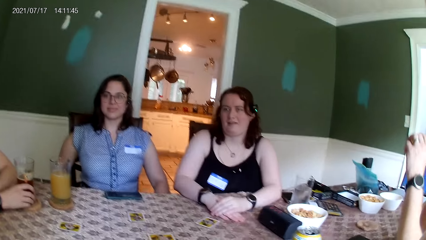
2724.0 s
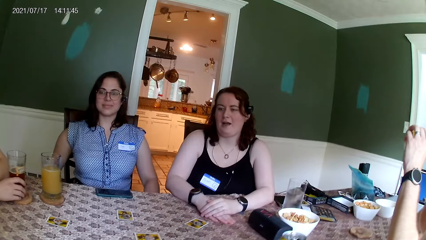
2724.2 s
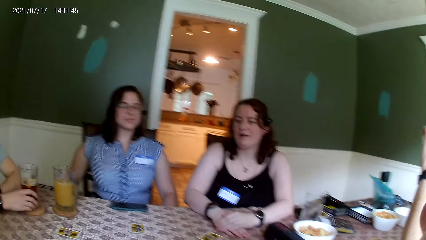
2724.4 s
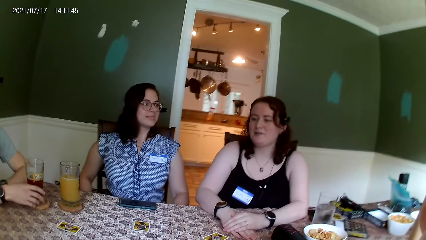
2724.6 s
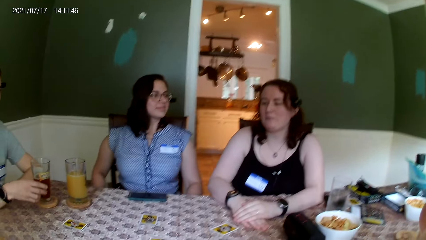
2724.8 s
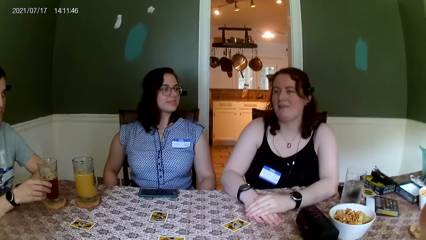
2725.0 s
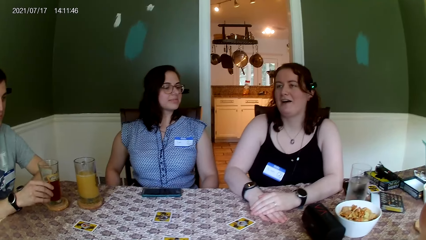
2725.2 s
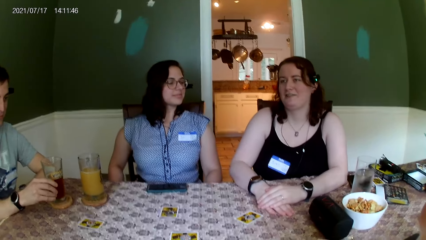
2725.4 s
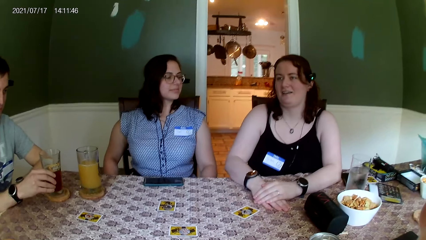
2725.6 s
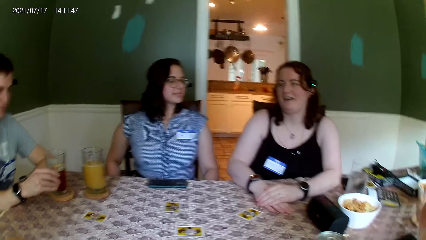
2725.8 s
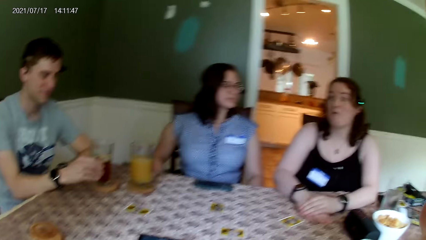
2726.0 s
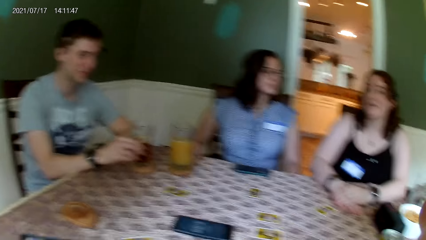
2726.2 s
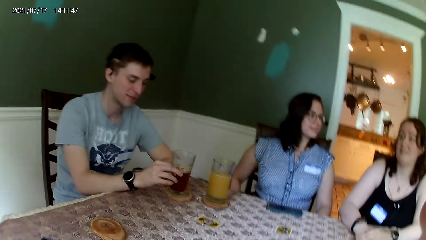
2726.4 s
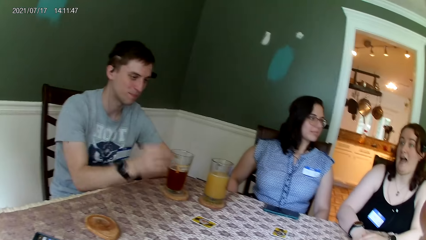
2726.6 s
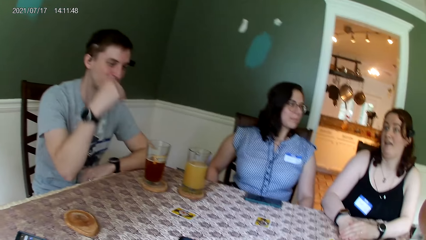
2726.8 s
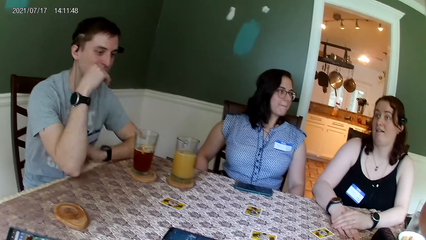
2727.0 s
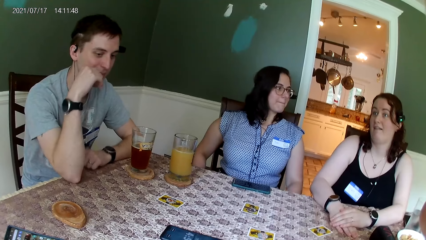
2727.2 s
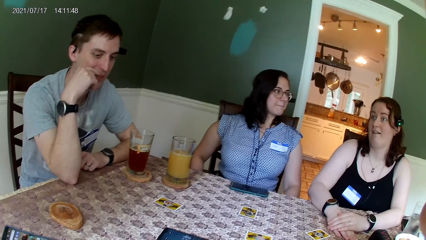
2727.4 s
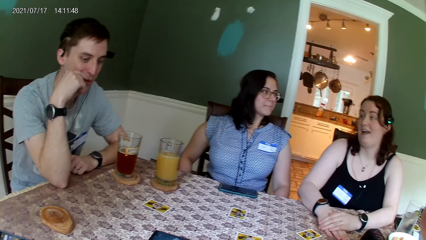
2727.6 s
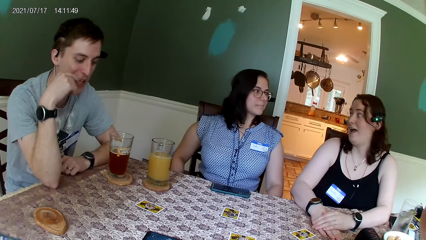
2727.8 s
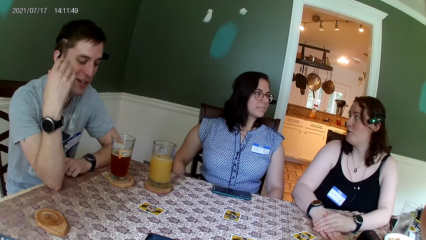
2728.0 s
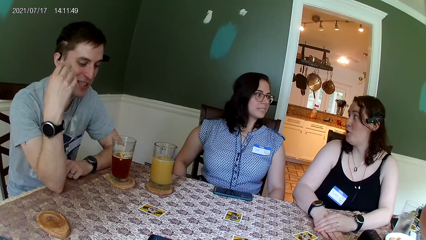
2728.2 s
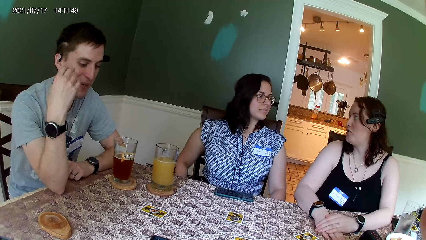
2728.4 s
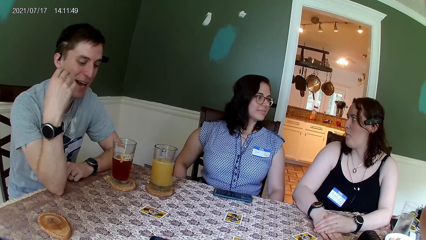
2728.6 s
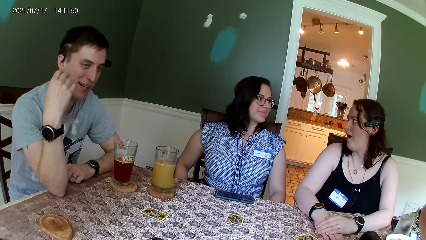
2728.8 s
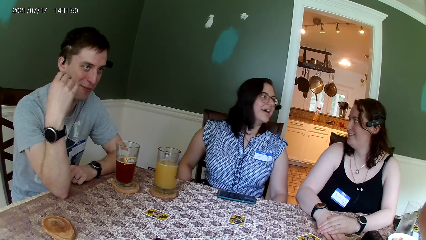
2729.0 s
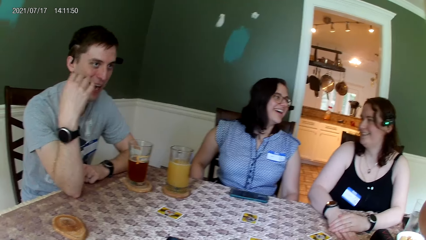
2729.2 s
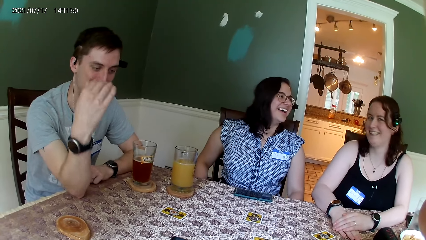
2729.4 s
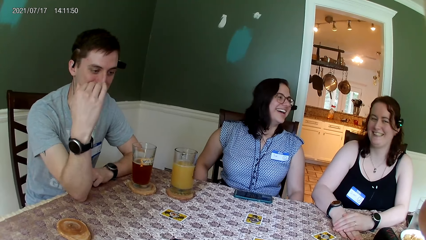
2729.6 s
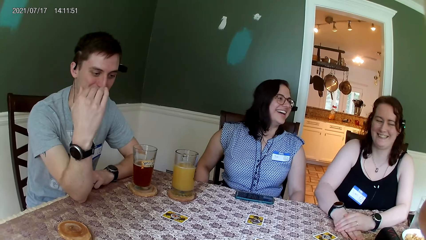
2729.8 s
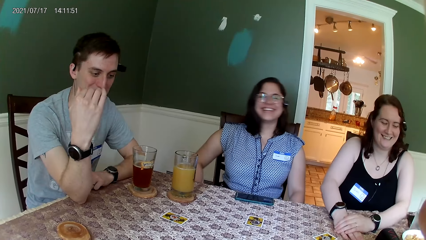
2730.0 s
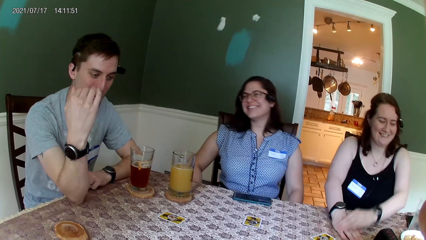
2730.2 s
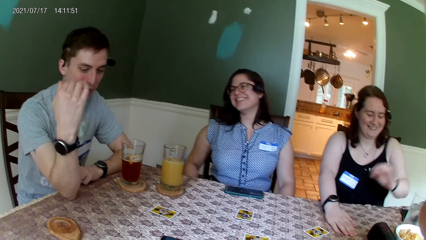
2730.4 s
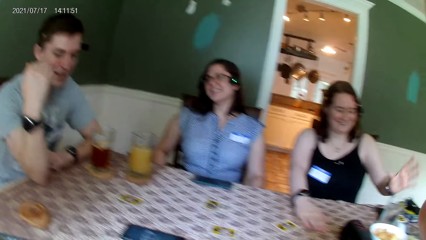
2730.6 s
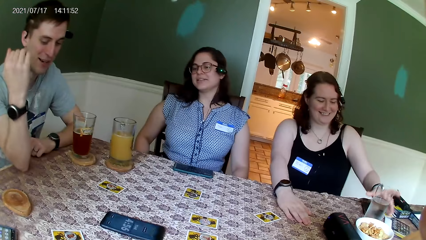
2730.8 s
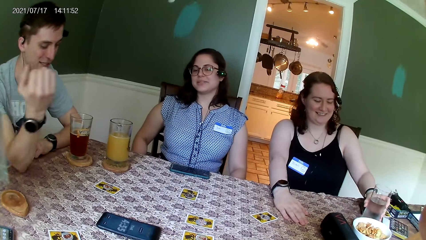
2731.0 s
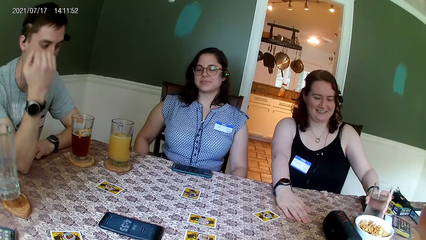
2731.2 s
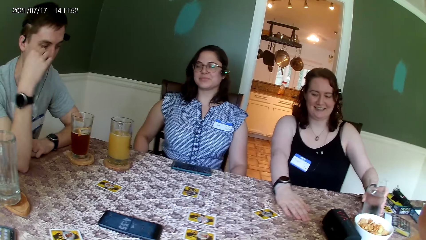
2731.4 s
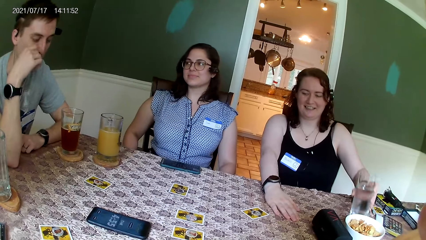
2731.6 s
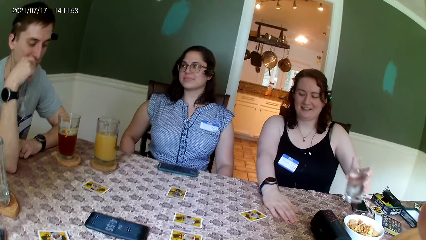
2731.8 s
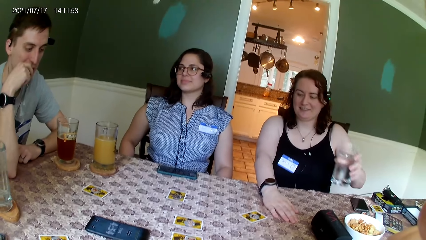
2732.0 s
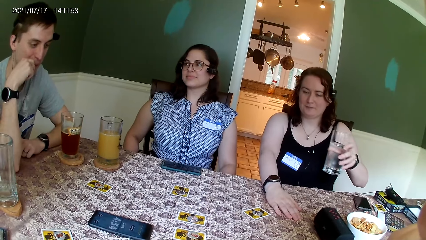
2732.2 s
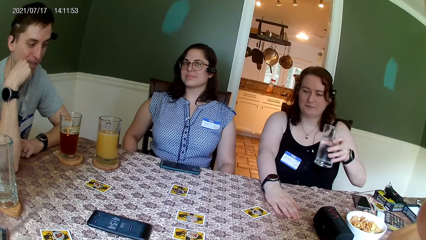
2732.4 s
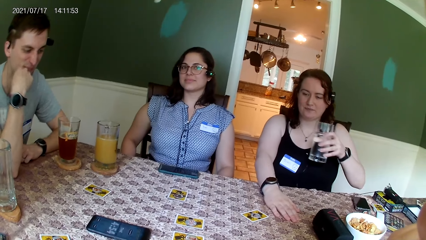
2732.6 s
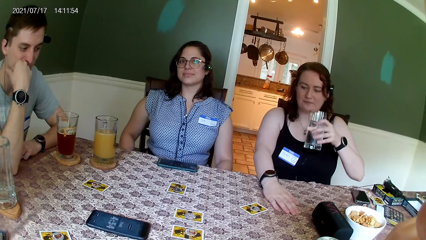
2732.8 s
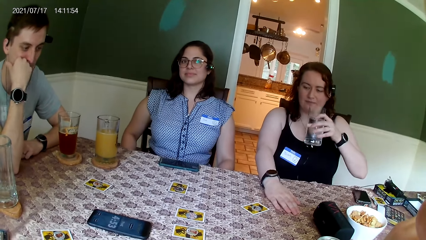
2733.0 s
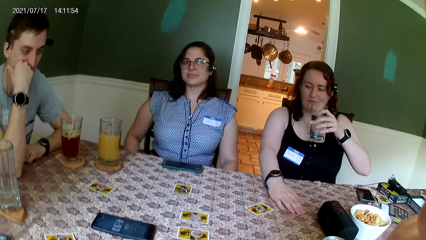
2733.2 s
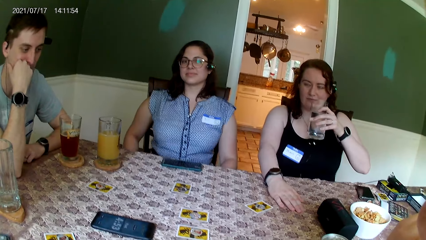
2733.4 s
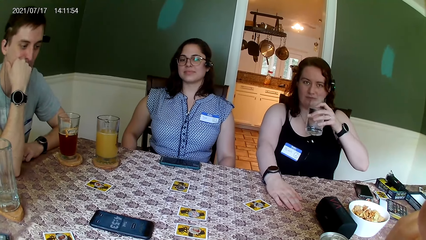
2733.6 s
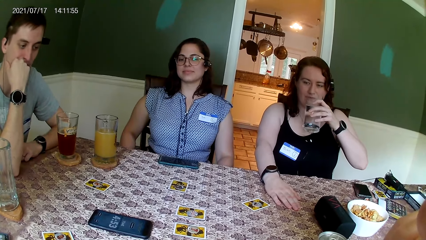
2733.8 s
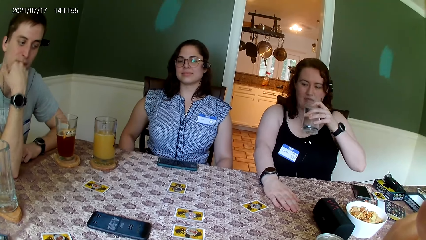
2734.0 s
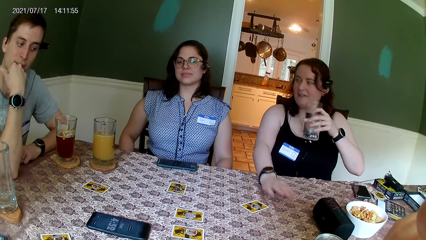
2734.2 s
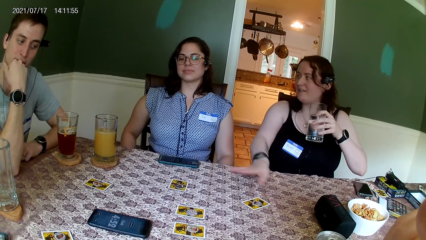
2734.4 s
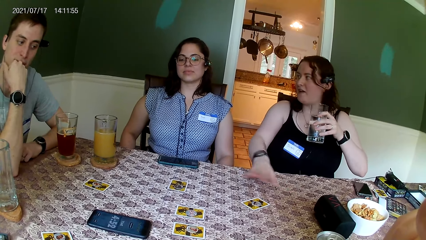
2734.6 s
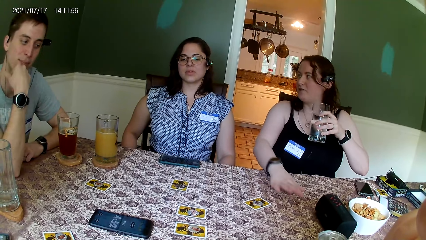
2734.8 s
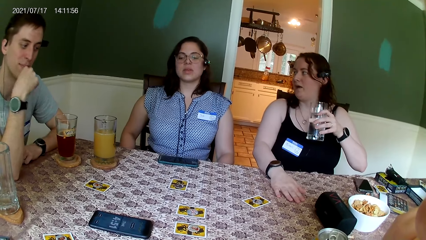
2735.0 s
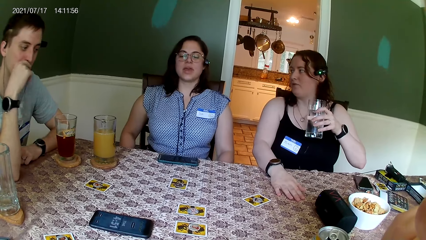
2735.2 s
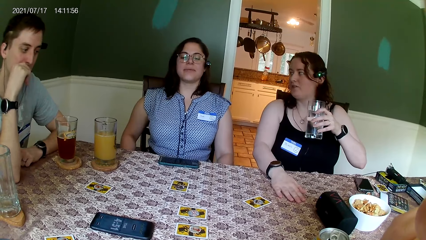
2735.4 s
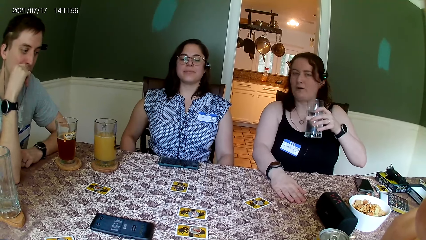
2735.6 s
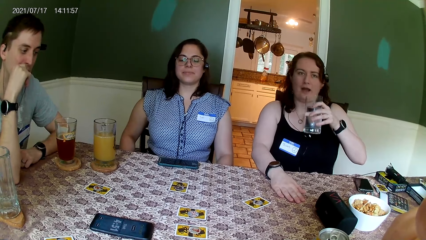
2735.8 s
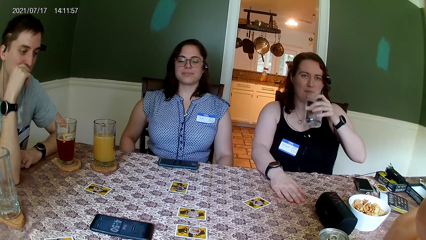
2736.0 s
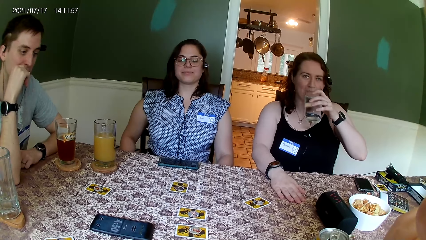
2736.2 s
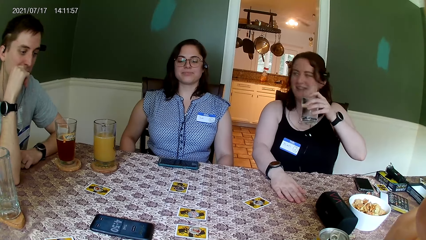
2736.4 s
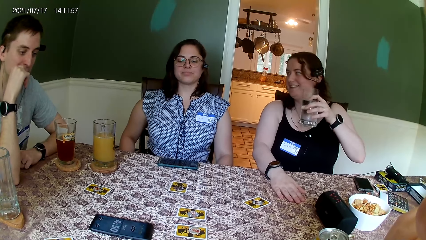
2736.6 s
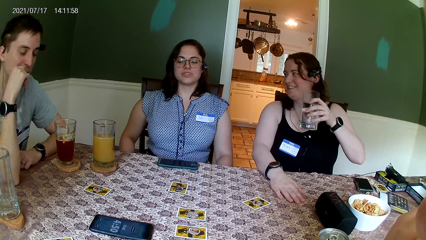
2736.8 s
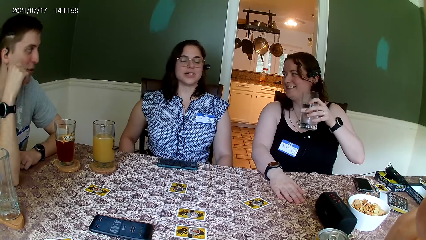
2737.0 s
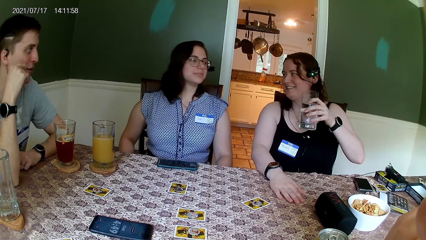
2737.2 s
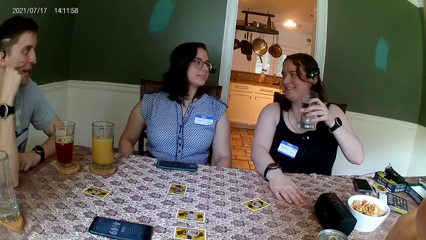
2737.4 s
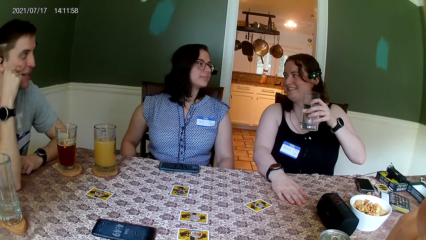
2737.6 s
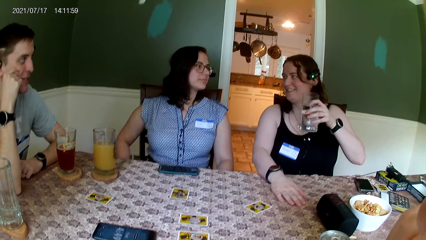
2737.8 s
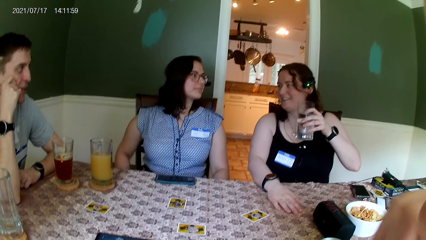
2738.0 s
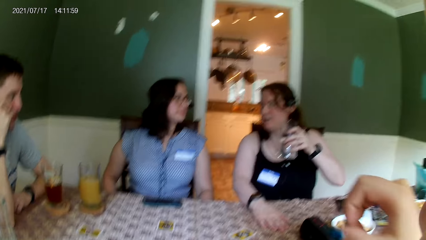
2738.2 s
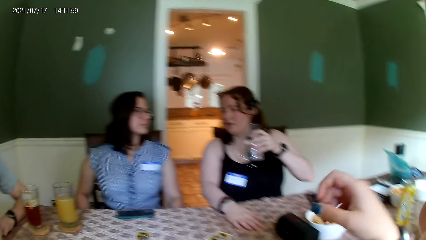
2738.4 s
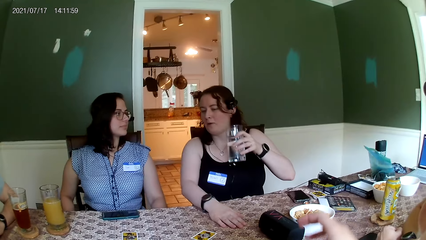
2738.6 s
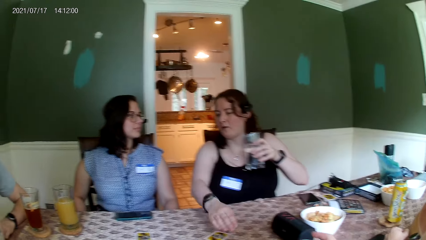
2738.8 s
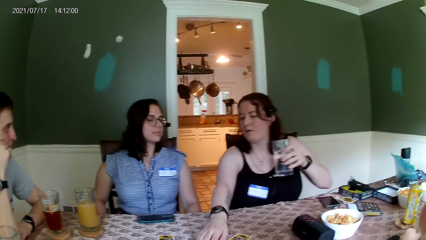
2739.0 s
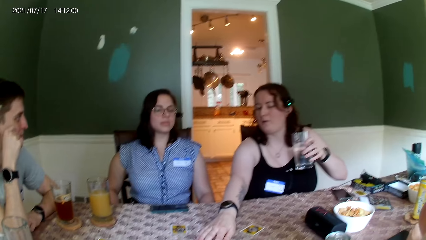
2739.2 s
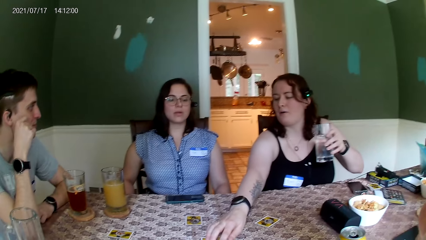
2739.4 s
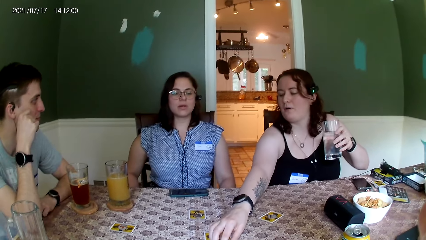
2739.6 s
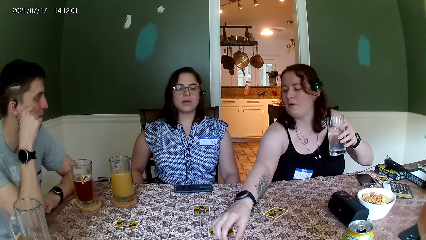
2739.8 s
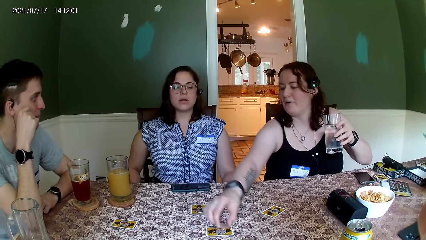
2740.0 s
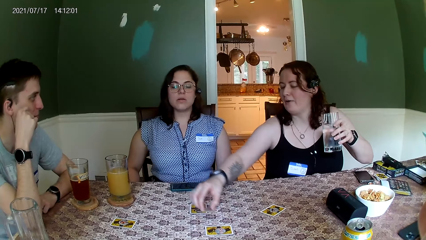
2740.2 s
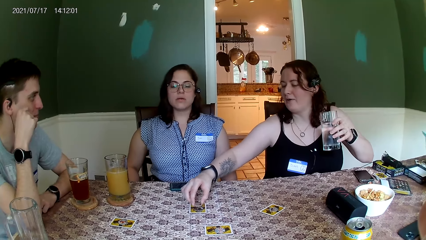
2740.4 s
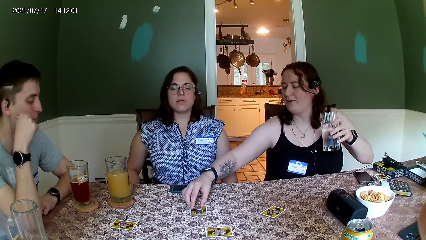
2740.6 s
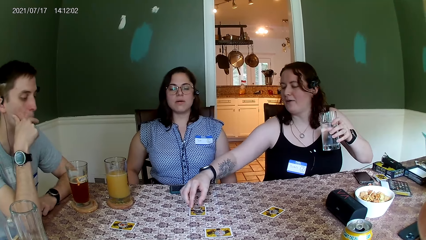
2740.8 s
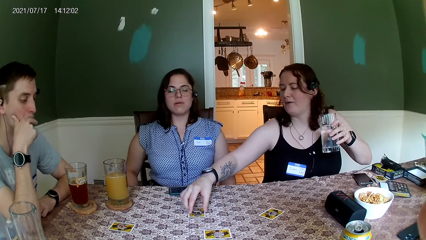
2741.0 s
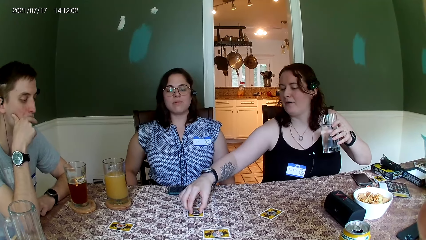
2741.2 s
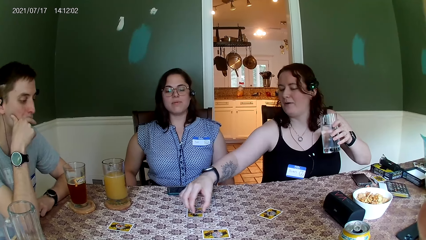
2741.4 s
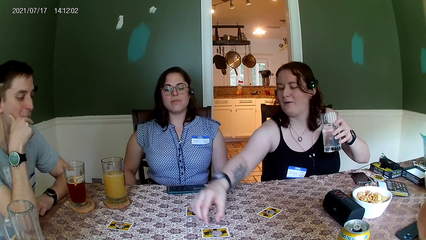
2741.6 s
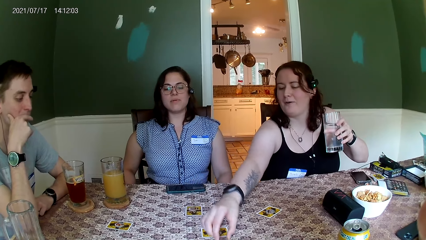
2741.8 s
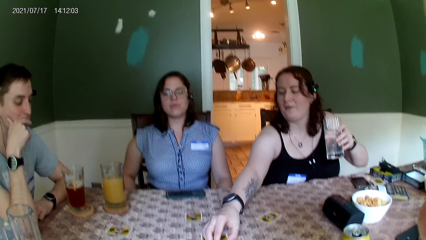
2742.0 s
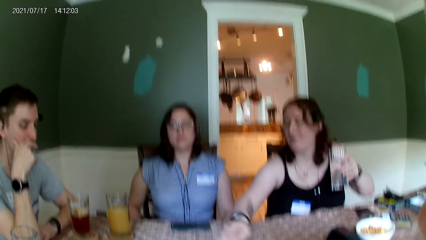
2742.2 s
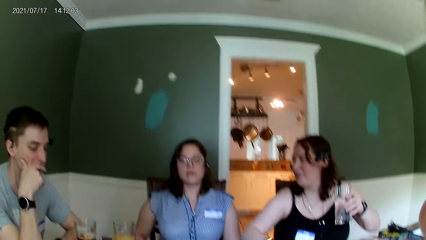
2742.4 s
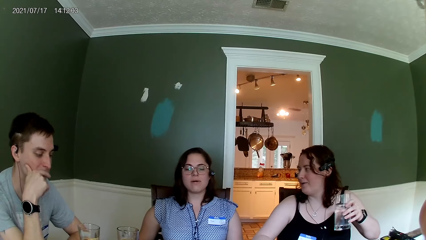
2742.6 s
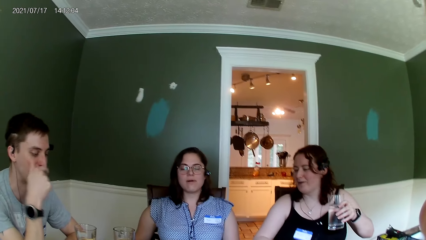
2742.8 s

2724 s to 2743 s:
A person speaks to the camera wearer. A man speaks to the group of people at the table. A woman speaks to a second person. The woman picks a glass cup of water from the table with her left hand. The camera wearer replies to the man. The woman interacts with the man. The woman looks at the second person. Another man speaks to the group of people at the table. The woman picks a dice. The woman places a coin on a card on the table with her right hand.
